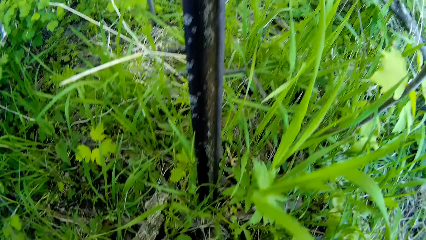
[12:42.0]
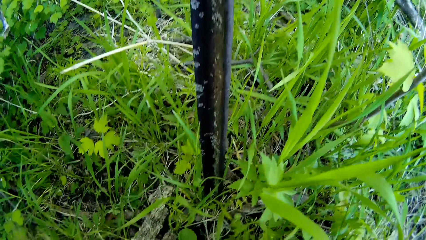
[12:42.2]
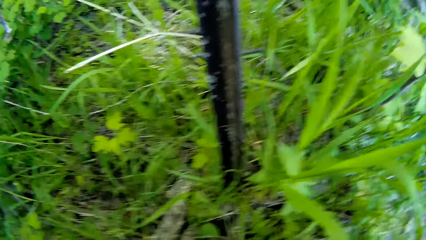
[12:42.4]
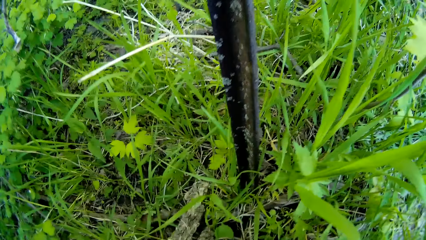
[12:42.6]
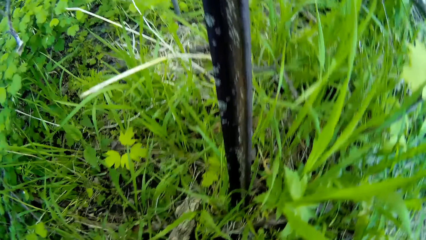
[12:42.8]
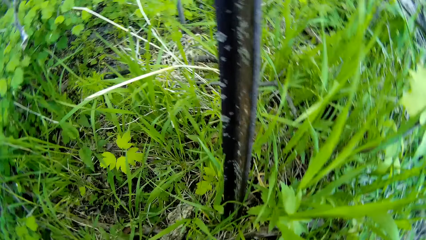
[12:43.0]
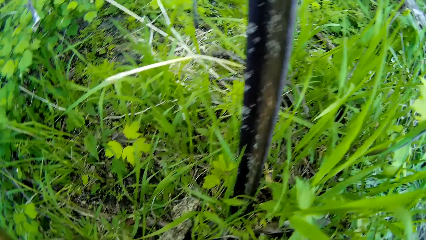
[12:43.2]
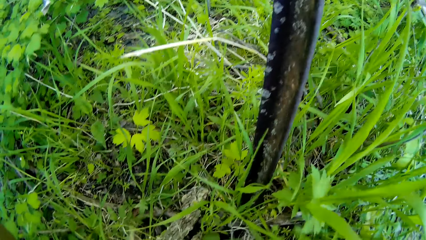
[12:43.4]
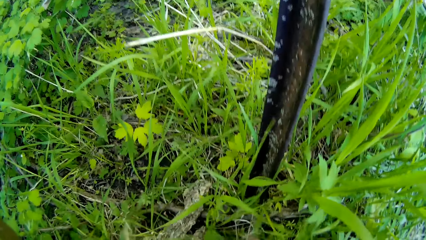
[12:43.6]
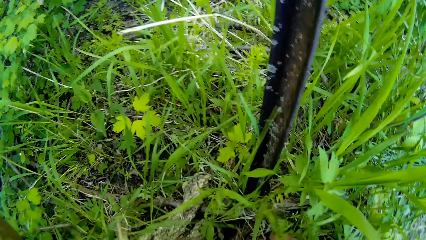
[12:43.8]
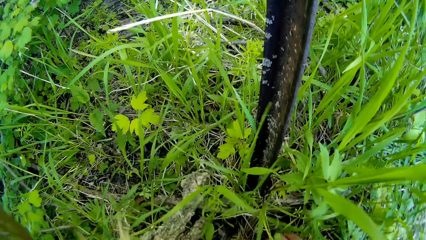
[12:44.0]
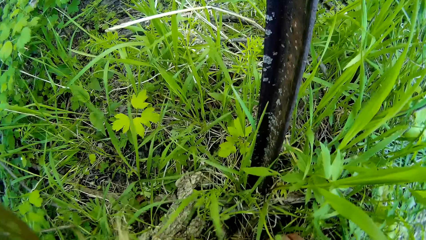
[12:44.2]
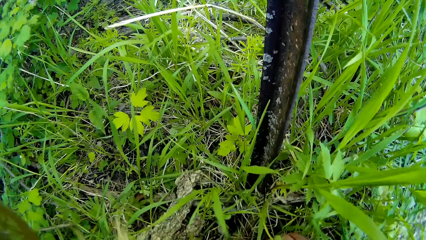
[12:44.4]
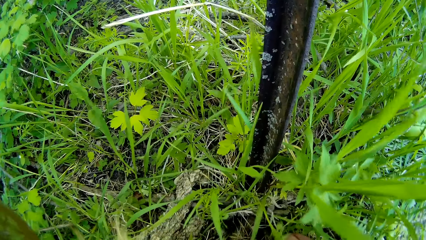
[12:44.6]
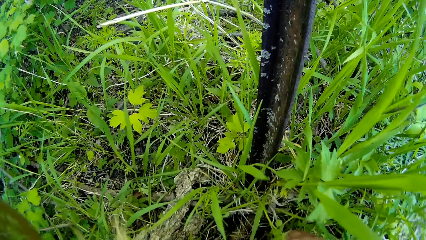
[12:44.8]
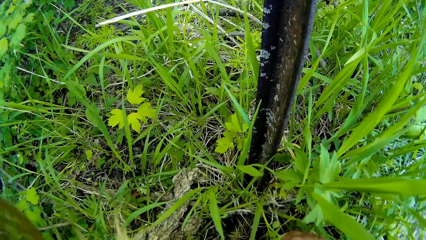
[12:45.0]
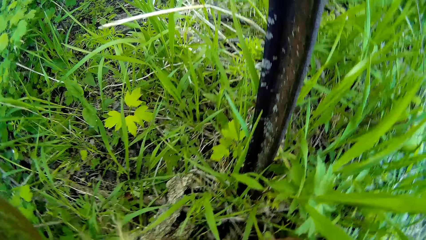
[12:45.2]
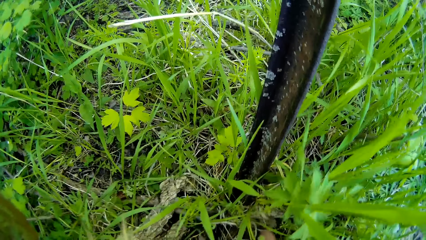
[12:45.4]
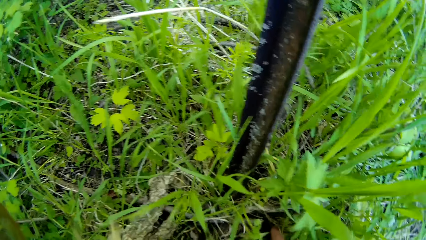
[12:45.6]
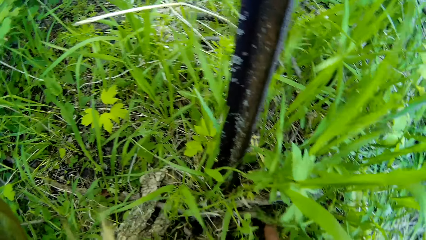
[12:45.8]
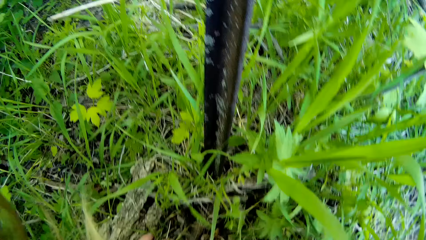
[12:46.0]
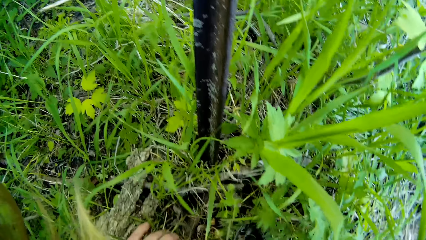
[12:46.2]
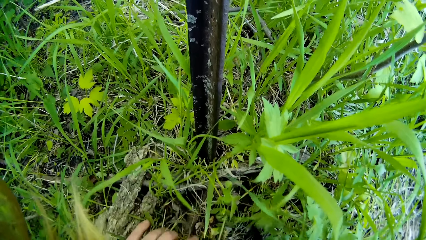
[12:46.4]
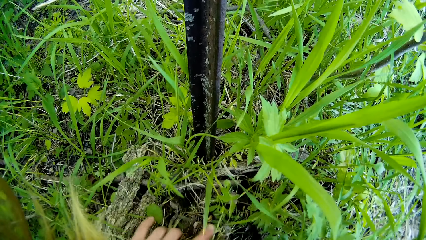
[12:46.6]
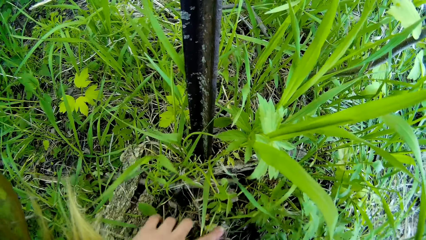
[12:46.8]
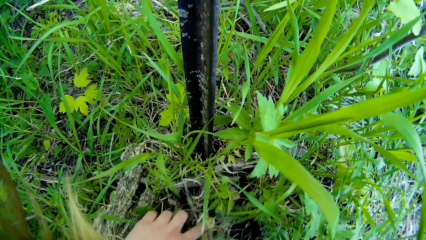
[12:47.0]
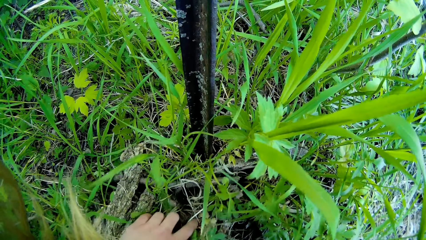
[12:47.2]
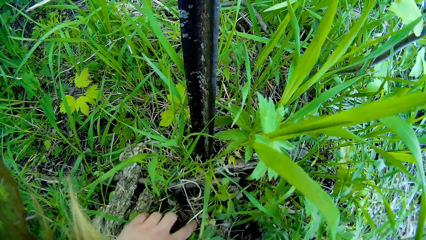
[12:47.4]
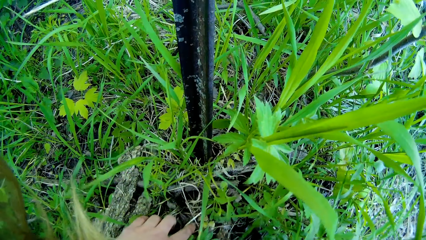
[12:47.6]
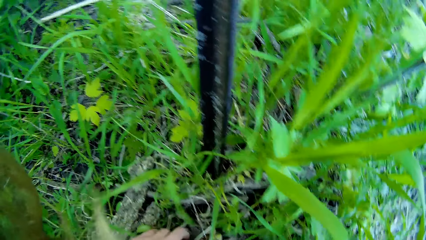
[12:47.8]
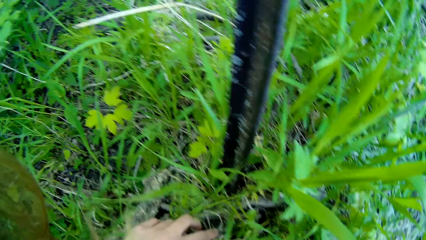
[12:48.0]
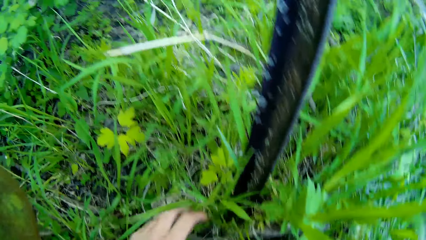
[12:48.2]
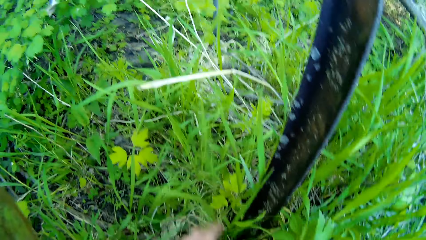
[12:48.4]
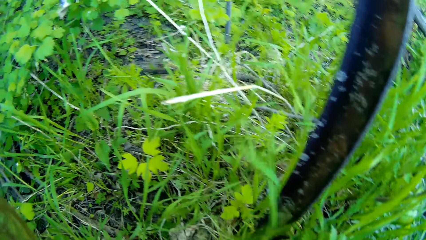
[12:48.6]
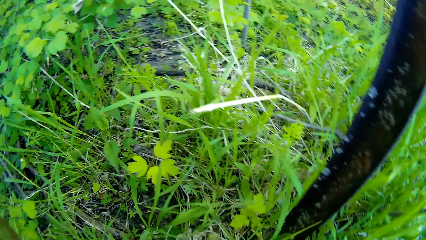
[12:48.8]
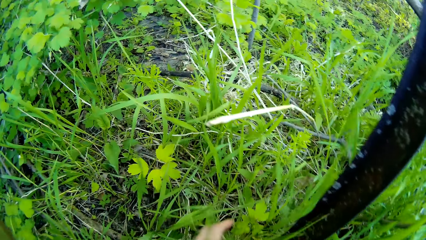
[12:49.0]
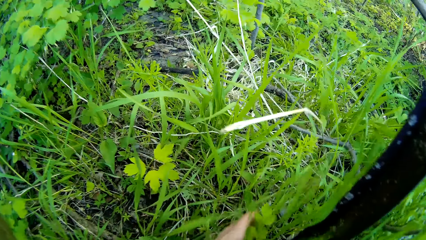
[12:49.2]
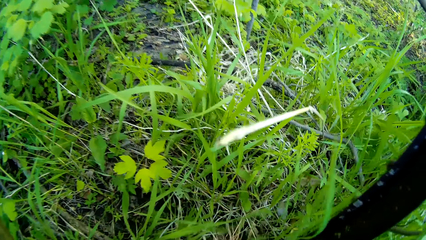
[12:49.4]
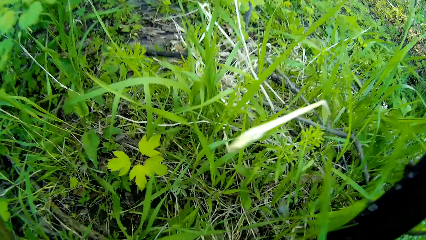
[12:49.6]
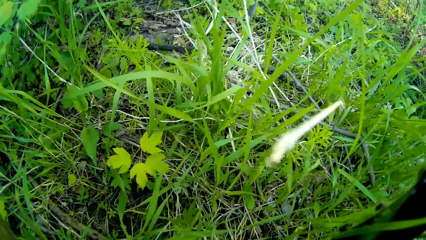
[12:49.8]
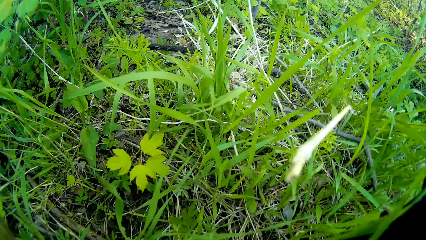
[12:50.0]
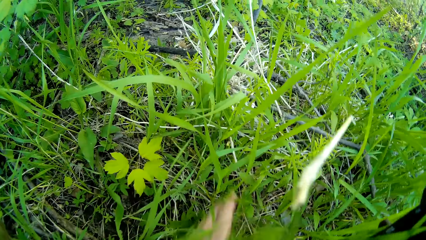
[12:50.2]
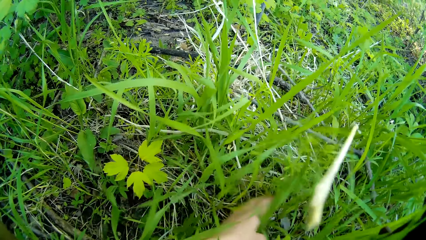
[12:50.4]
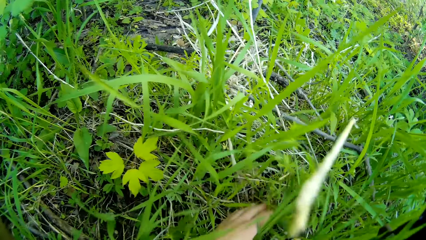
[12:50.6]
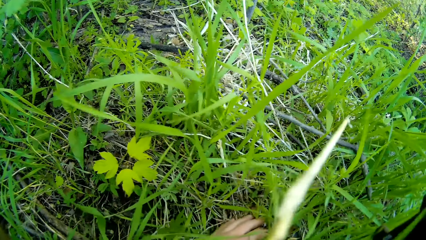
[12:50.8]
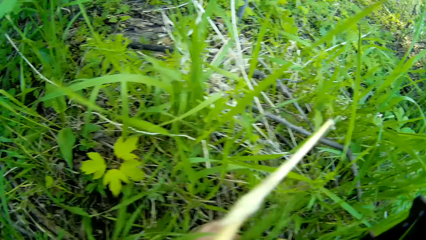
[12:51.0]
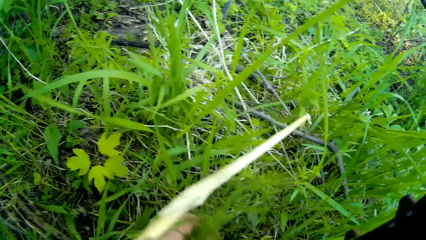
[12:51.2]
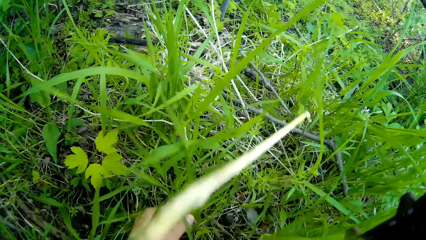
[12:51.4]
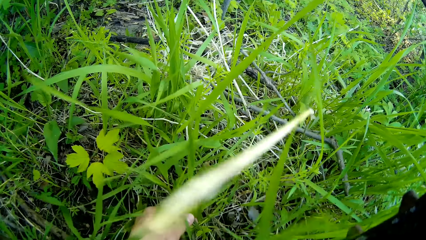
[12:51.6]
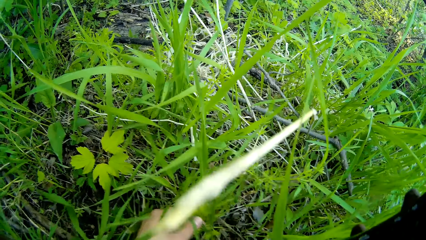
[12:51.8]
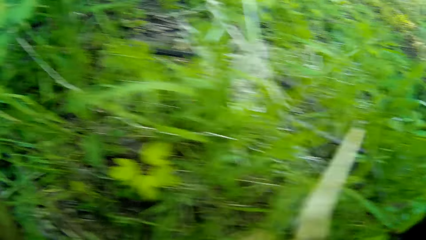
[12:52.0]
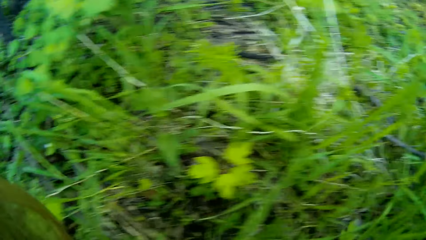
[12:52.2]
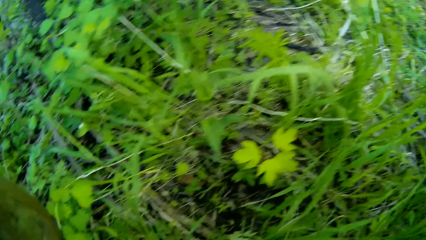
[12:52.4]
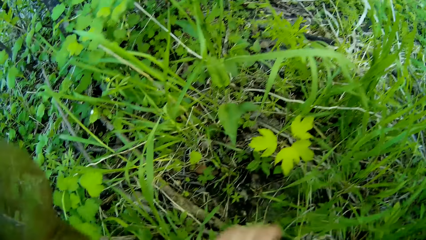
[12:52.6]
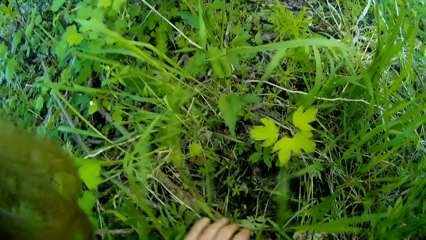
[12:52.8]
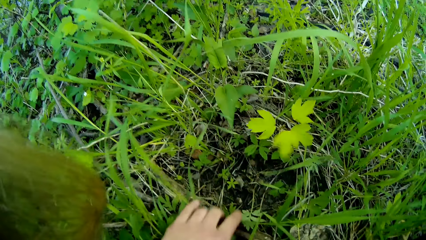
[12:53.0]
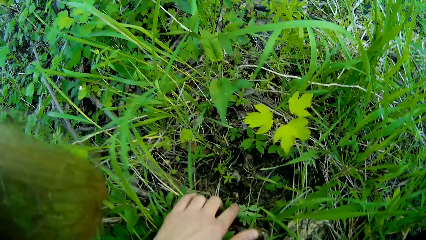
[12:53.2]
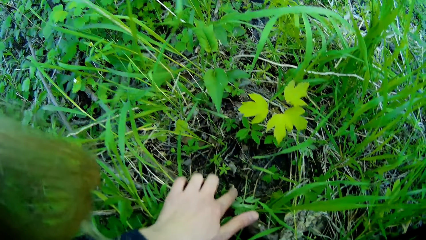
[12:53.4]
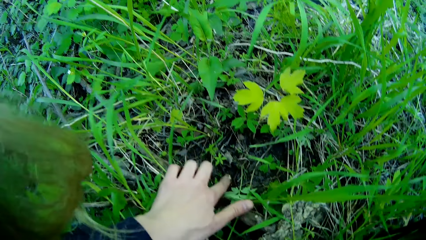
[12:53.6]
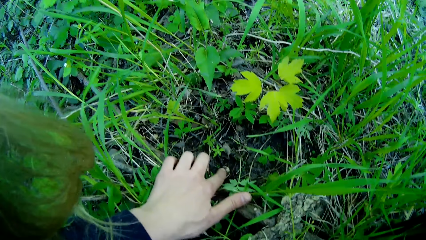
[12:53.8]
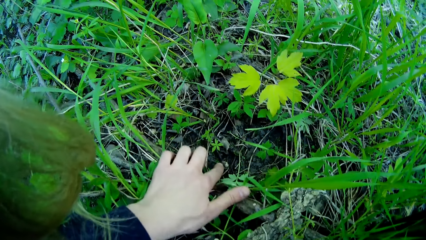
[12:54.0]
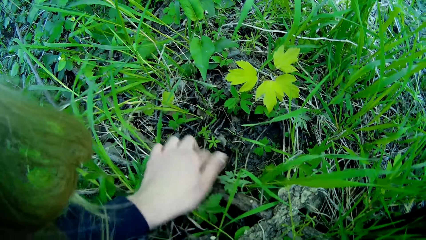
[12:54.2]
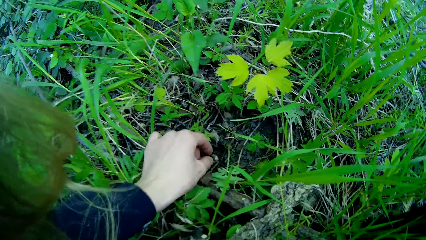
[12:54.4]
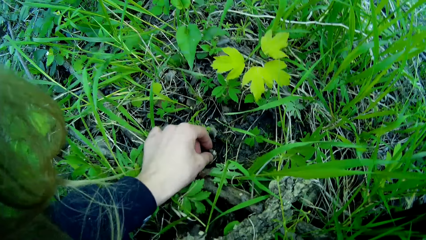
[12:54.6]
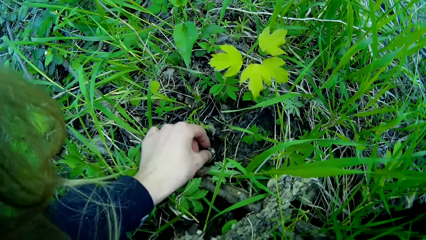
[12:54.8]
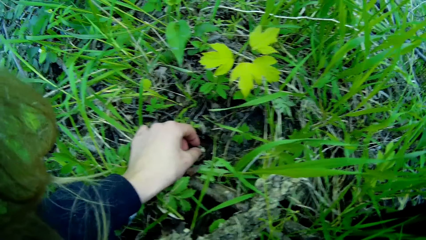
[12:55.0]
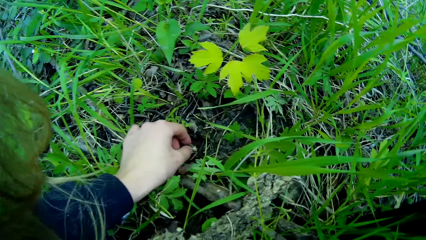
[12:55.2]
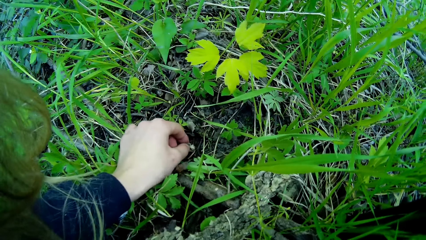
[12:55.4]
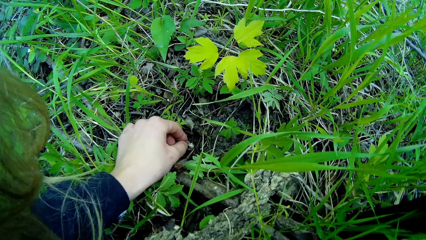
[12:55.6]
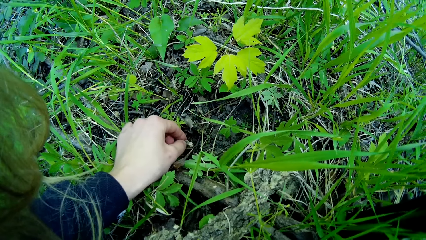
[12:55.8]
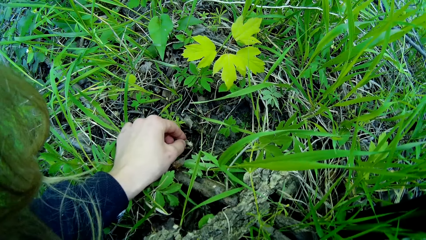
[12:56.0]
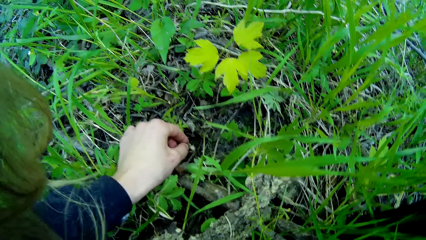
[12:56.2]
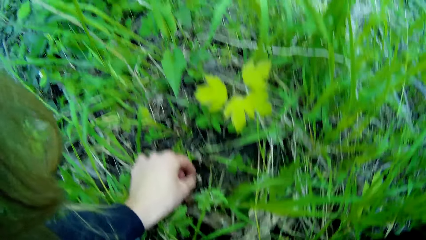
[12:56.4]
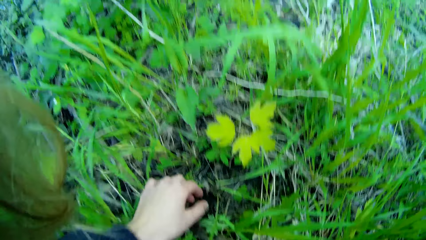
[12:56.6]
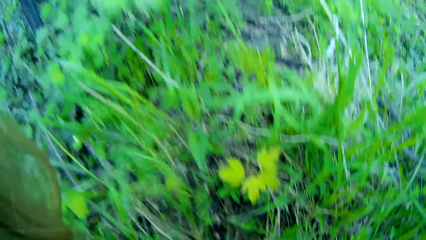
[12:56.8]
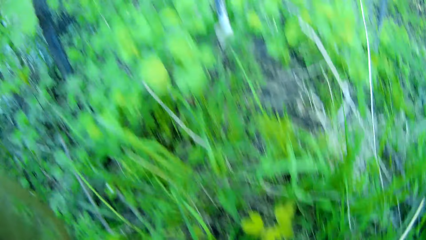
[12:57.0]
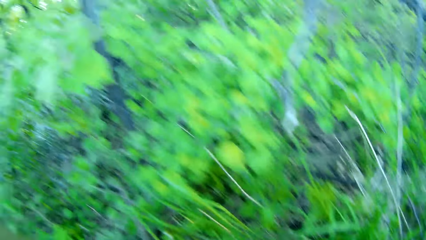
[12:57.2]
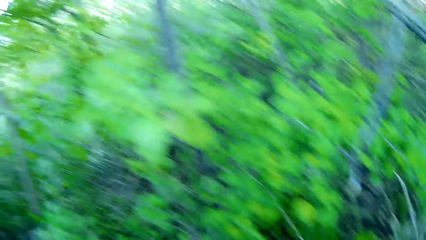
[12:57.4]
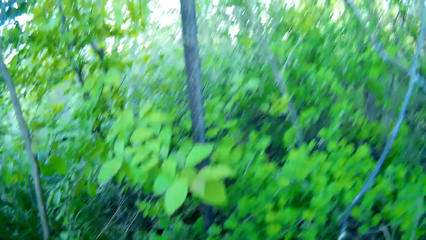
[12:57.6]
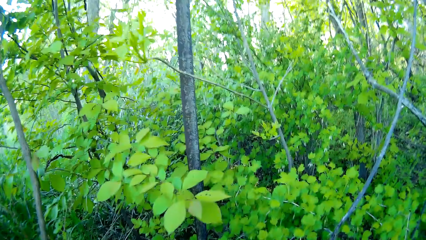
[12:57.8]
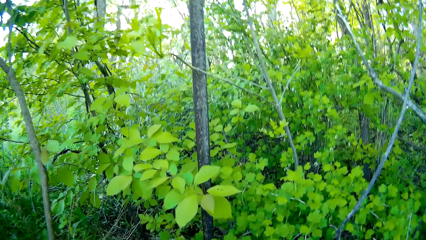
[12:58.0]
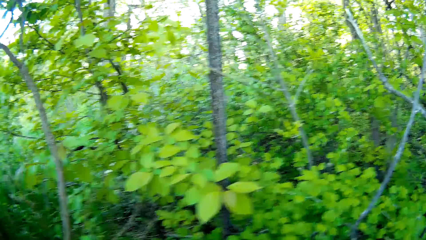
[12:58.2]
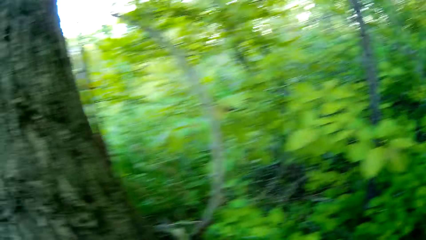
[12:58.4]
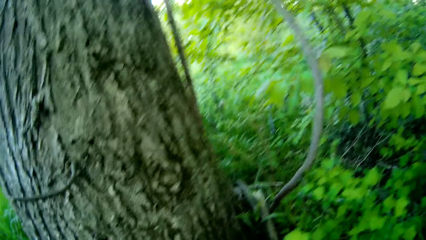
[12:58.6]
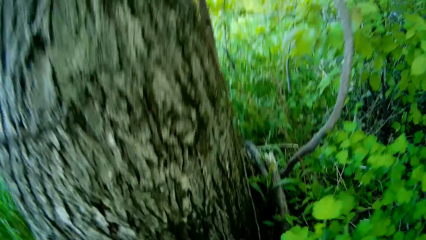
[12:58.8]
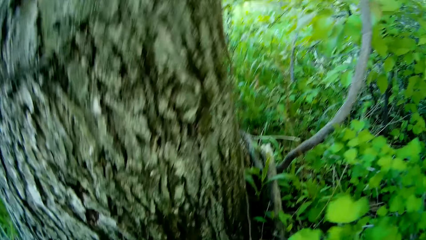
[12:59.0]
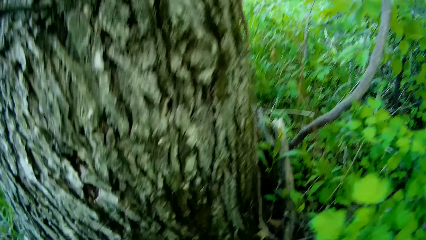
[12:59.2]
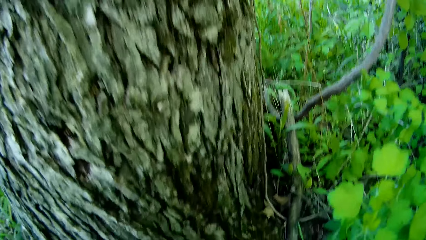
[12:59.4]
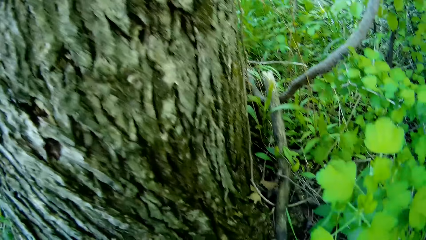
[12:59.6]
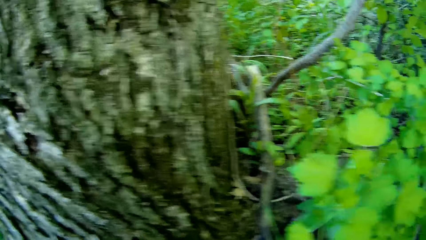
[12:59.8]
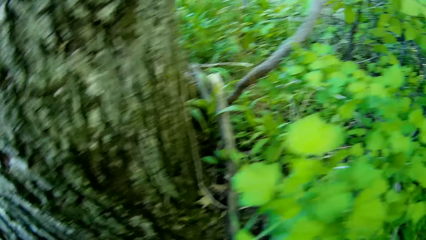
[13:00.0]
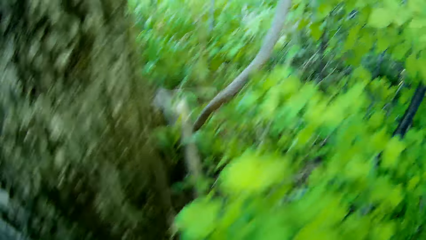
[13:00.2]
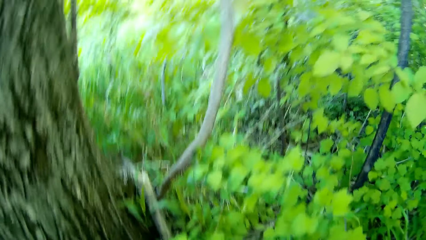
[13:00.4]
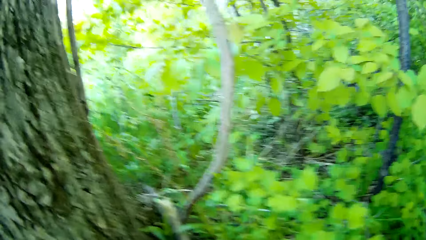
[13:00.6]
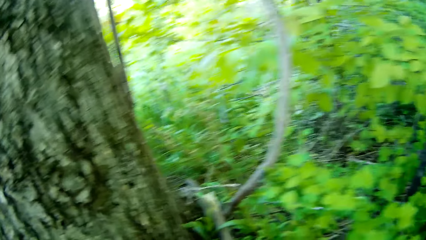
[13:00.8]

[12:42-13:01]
The camera wearer touches the ground with her left hand. She checks the plants. She touches some plants with her left hand. She touches a seed on the ground. She looks around.
